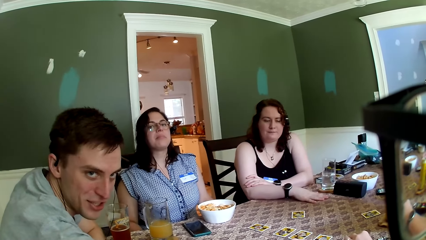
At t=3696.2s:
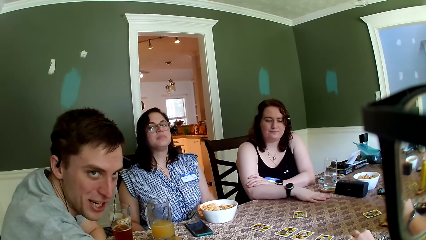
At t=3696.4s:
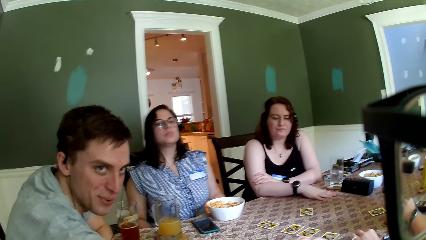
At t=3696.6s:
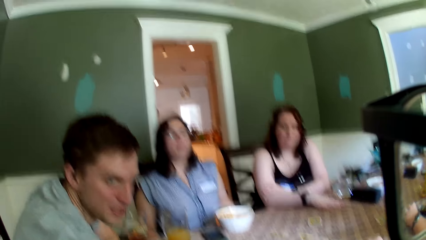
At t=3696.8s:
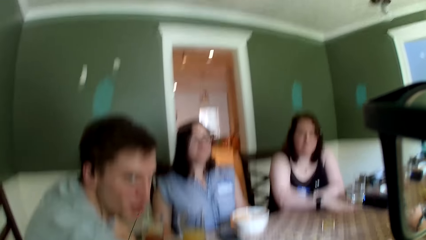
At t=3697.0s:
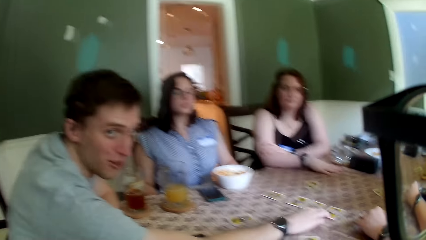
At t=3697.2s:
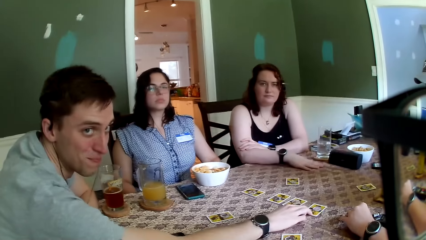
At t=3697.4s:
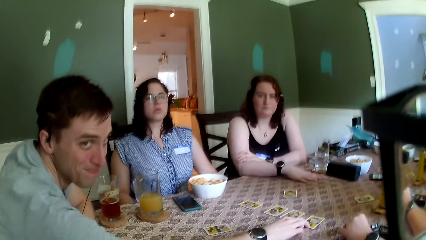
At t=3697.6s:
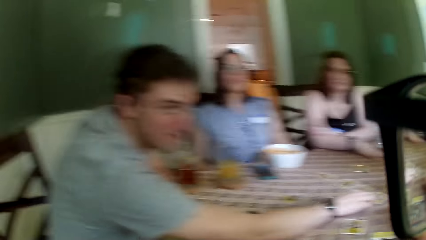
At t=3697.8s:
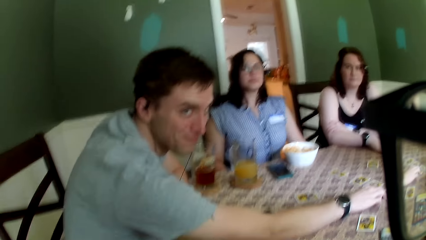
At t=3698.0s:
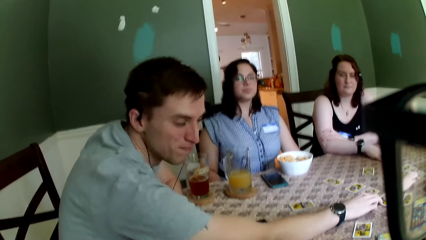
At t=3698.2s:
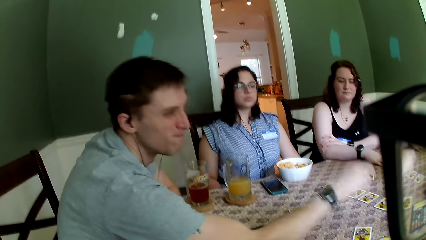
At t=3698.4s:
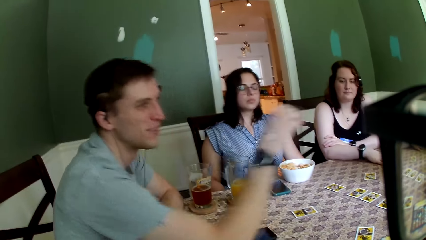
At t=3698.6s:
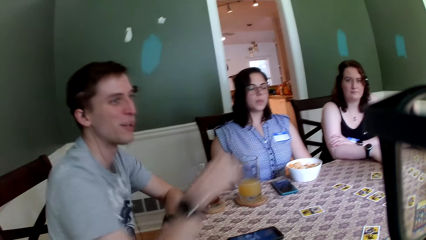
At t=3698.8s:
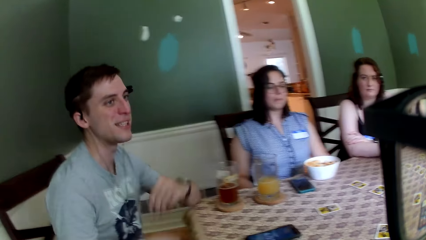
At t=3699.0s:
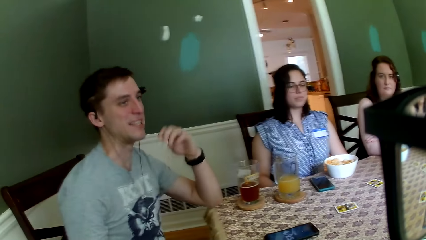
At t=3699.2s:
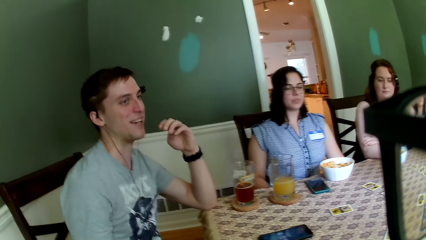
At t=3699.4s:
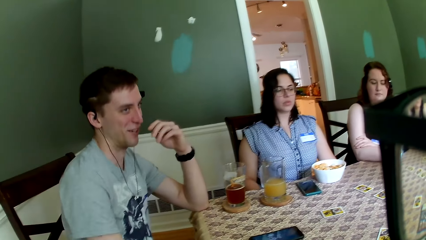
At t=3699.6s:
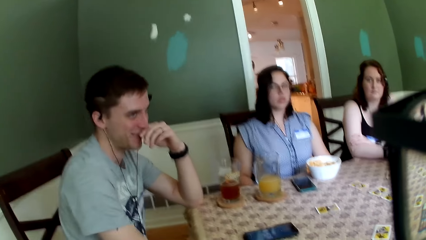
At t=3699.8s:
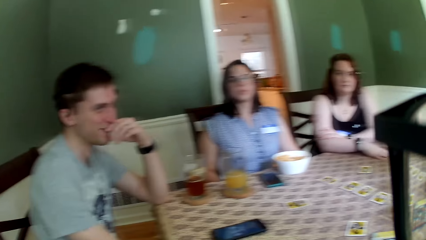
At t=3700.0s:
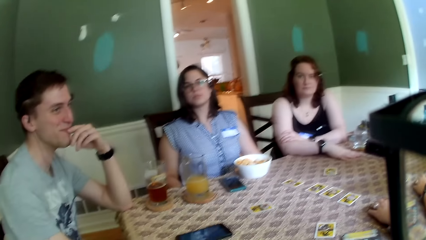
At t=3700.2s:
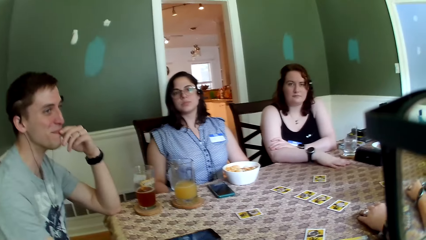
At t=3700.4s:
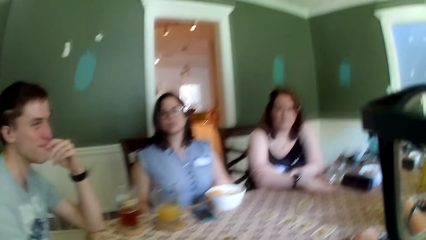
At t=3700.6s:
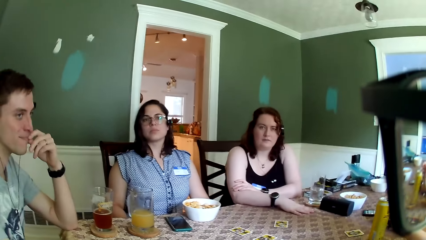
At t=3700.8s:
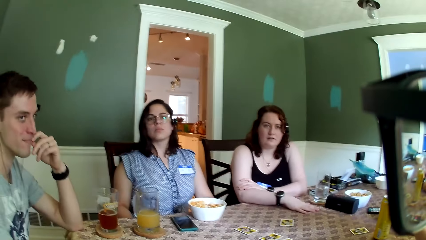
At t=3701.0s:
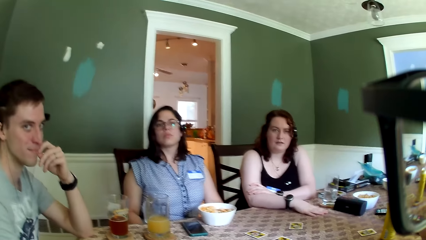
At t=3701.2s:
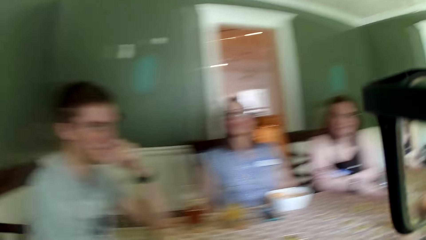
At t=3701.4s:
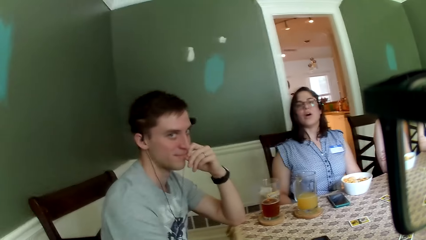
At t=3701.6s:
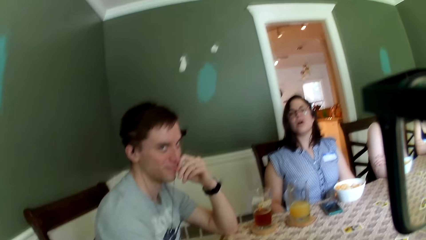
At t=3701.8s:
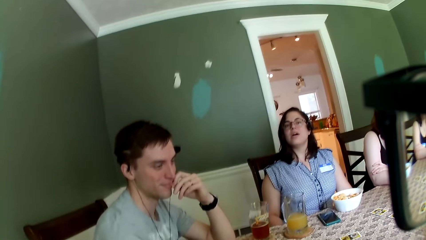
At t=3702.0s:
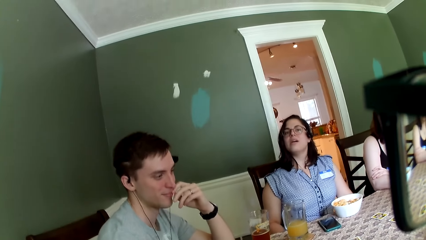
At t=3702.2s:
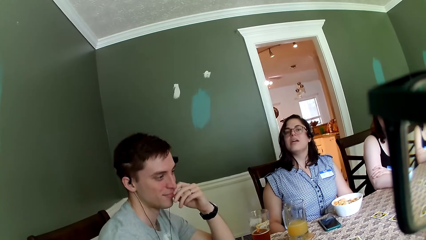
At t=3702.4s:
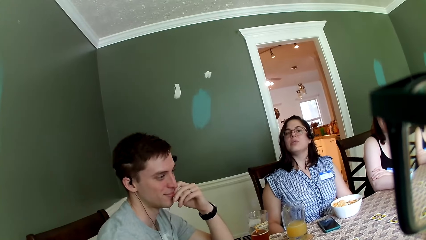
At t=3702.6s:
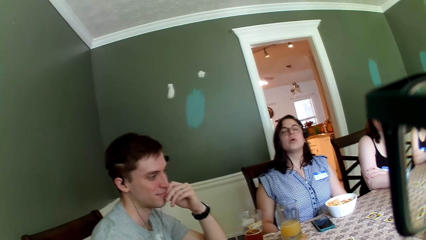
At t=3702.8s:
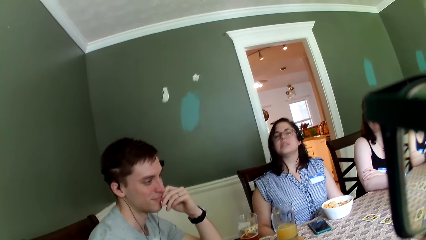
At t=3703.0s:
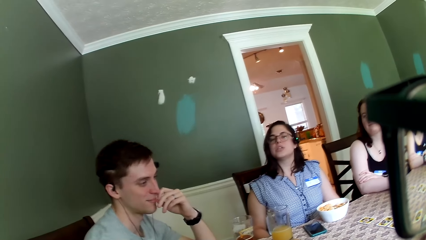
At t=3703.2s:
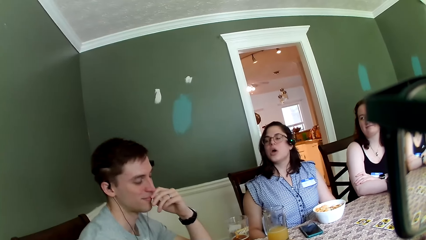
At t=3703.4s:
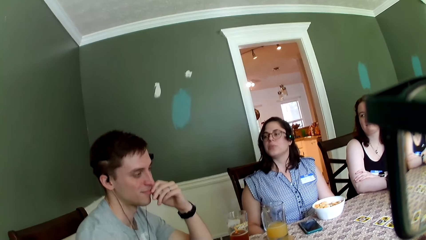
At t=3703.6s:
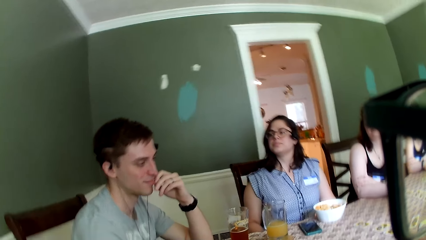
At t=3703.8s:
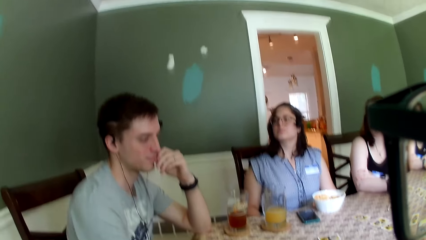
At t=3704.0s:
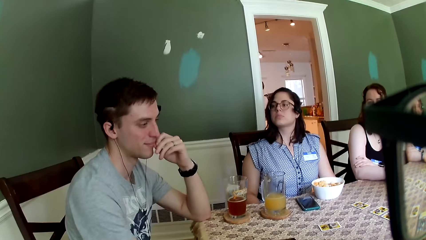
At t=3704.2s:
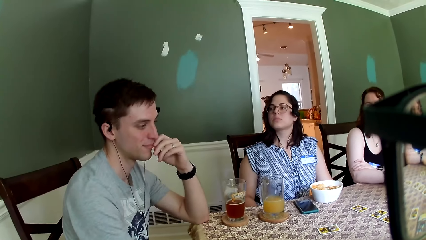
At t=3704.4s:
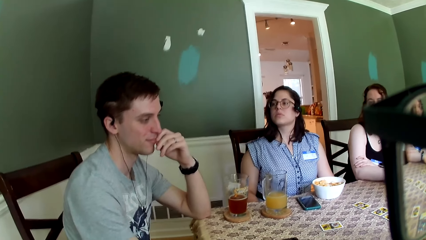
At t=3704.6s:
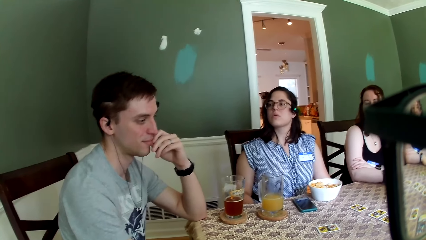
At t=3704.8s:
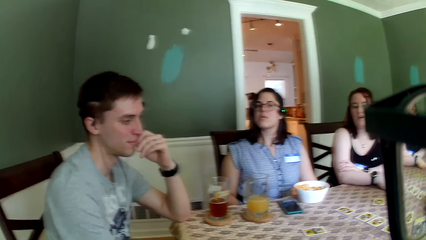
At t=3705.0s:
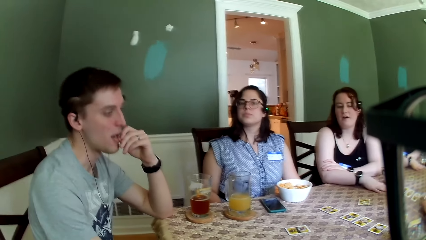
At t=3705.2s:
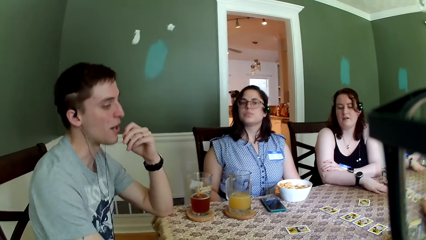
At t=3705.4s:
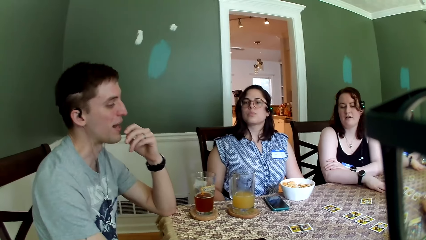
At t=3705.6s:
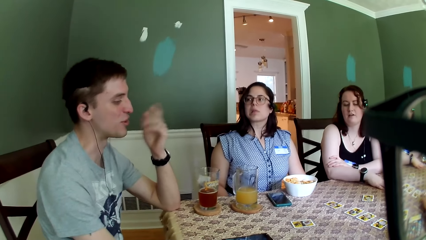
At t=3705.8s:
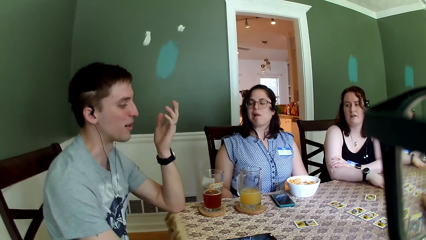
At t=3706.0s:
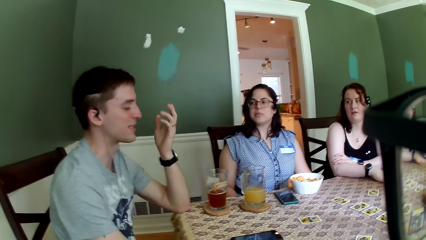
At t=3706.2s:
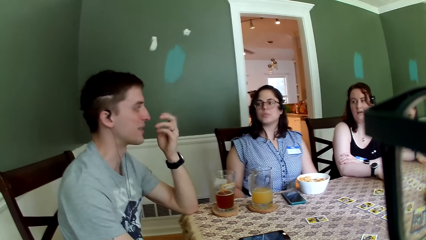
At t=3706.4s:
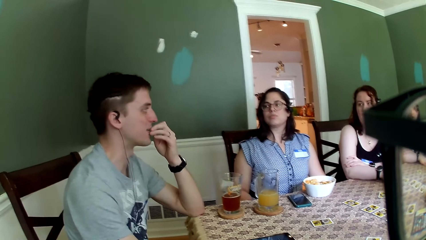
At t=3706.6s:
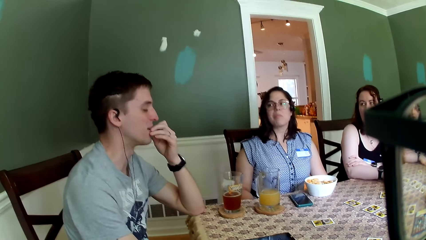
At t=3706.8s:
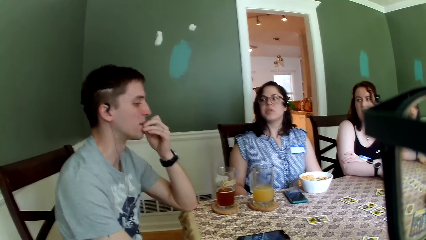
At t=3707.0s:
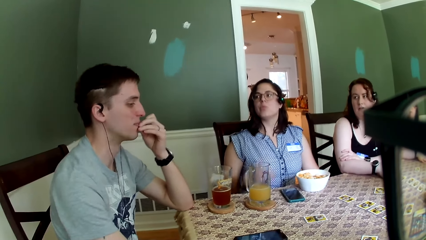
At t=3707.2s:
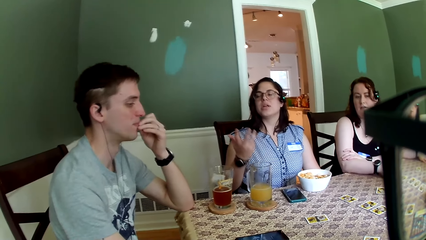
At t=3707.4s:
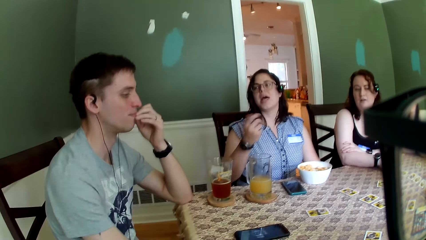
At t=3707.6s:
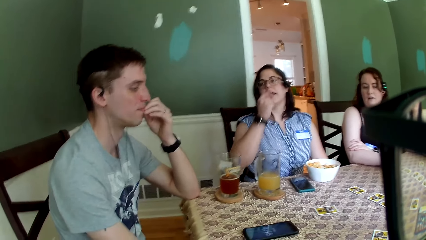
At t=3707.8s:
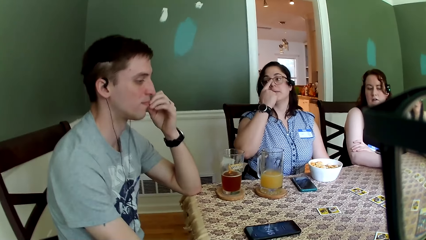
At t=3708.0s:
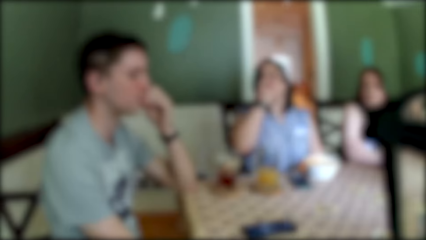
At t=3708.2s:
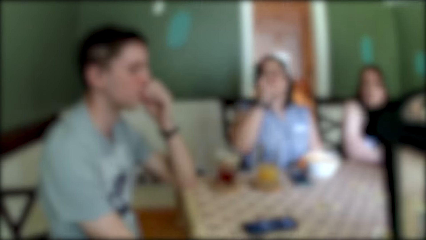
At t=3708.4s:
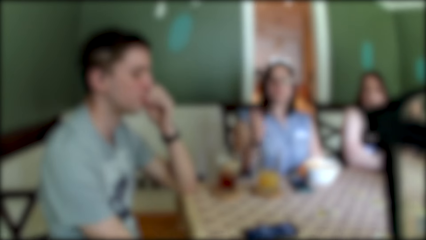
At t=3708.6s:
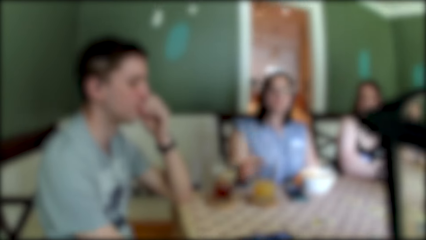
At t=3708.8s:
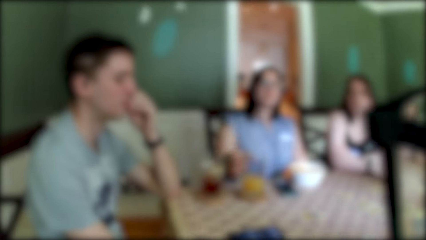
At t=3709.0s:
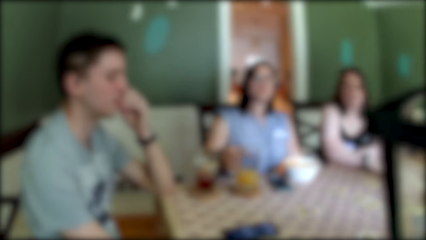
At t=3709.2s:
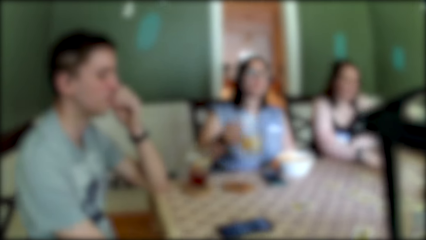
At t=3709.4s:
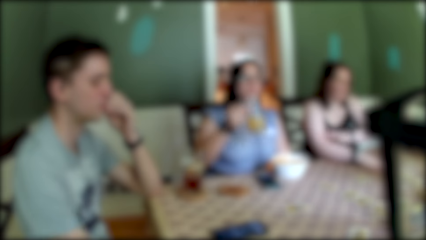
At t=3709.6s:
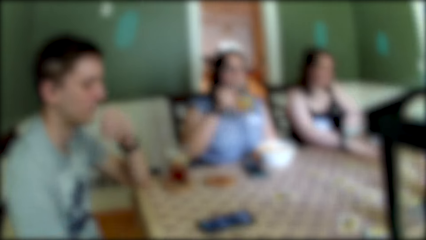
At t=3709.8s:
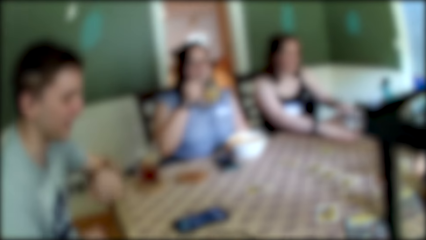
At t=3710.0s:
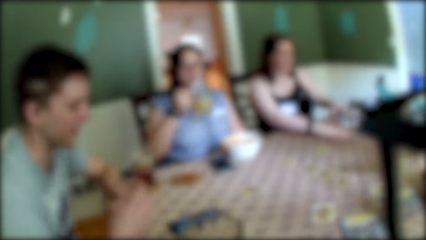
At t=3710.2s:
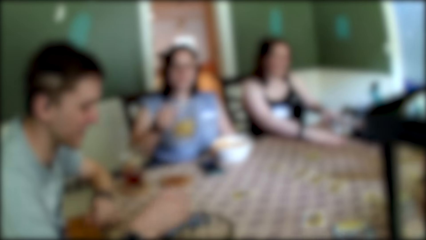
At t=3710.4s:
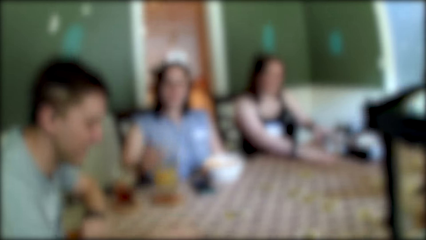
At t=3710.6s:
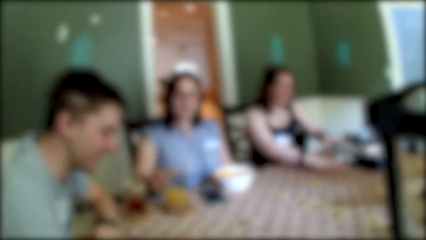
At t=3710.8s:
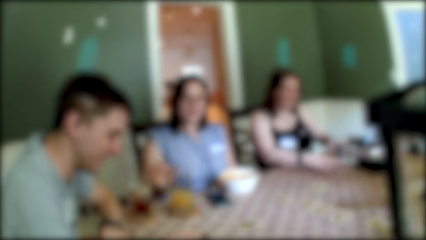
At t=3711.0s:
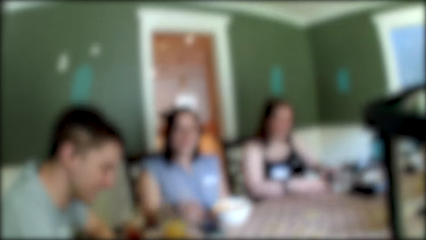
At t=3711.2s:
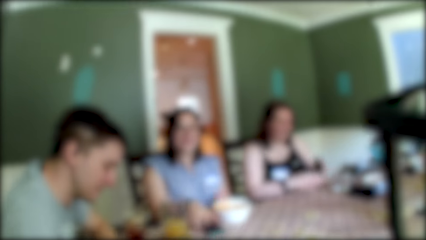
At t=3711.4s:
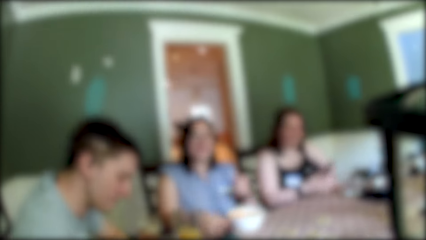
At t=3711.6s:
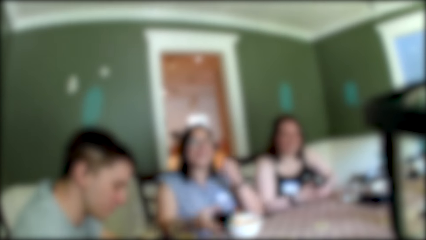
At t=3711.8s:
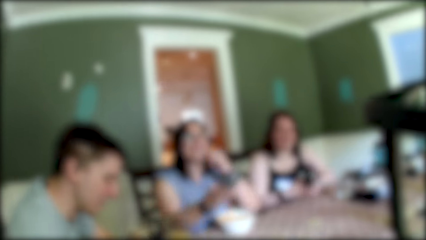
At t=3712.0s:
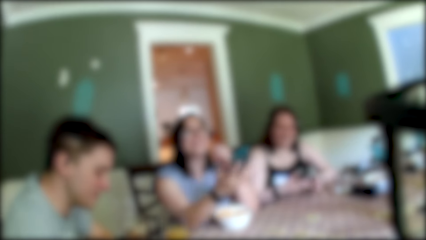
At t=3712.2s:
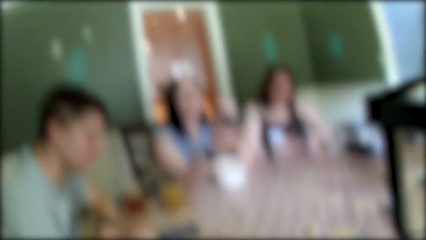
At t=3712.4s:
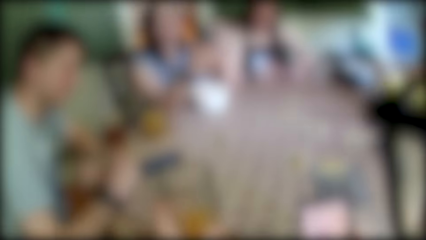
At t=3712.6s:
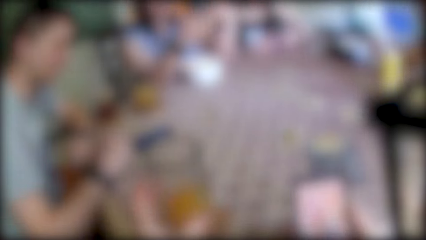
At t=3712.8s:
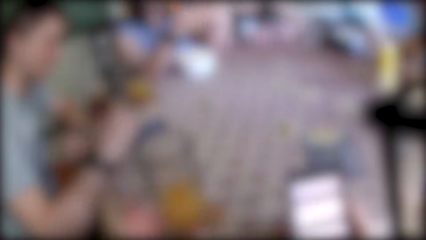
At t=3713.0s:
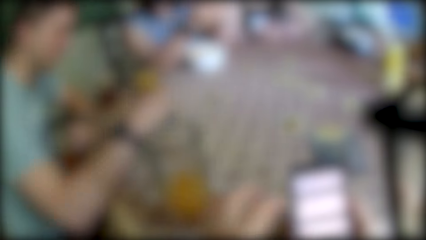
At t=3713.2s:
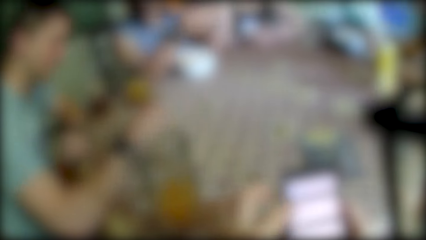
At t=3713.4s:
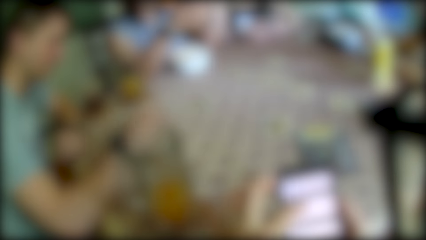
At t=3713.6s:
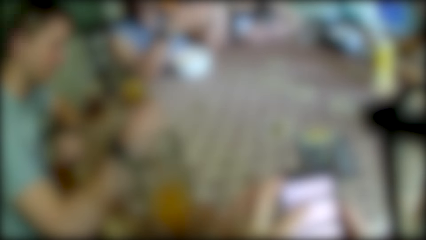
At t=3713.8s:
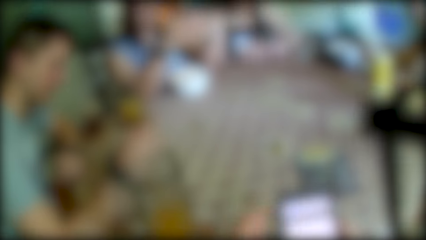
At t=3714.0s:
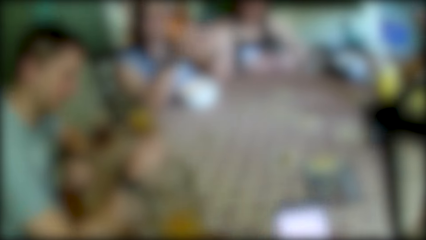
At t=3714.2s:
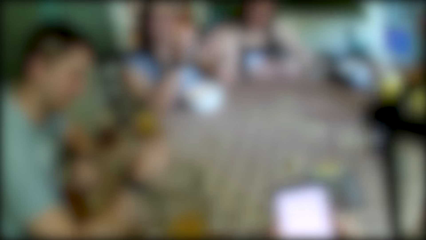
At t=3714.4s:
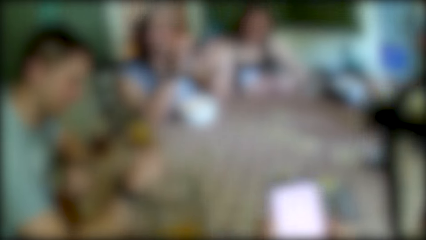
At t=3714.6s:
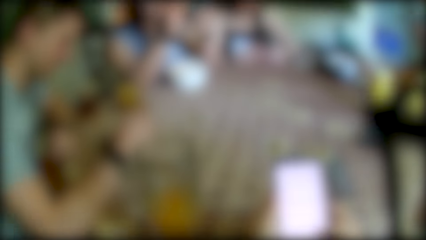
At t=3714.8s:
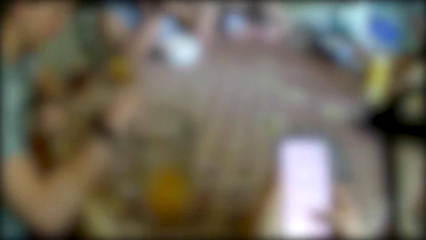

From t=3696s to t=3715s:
The man puts his left hand in his mouth. The woman adjusts her glasses with her right hand, picks up the cup of juice from the table with her right hand, and drinks the cup of juice in her right hand. Another woman picks up a phone from the table with her left hand. The first woman drops the cup of juice on the table with her right hand and picks up the phone from the table with her right hand. The other woman presses the phone with her hands. The man presses the phone on the table with his right hand. The camera wearer presses a phone with his hands.
